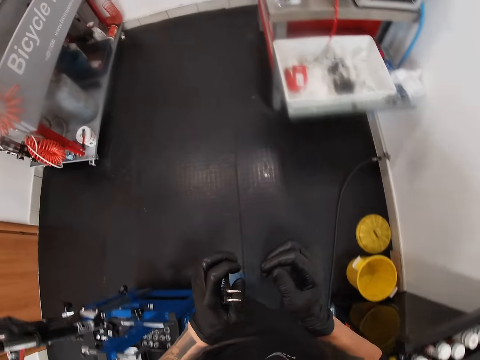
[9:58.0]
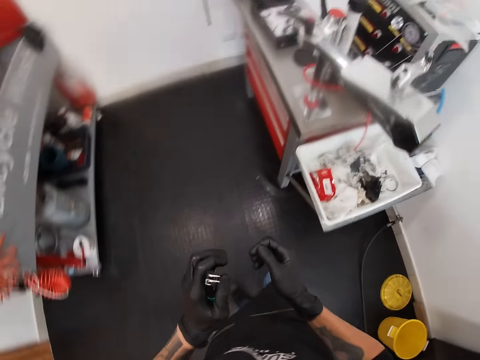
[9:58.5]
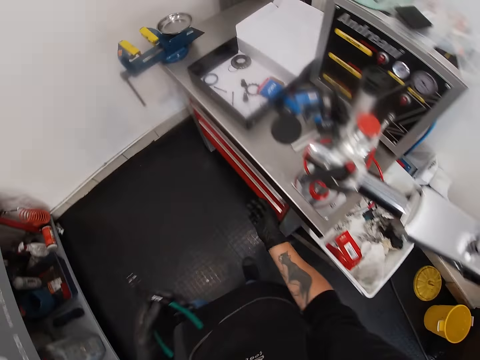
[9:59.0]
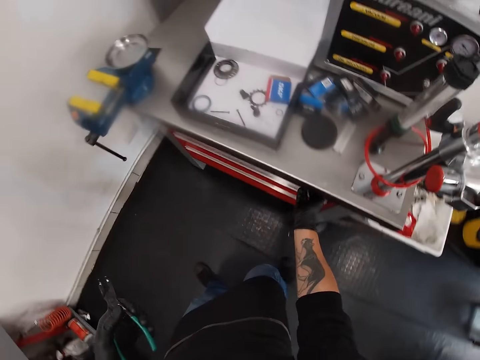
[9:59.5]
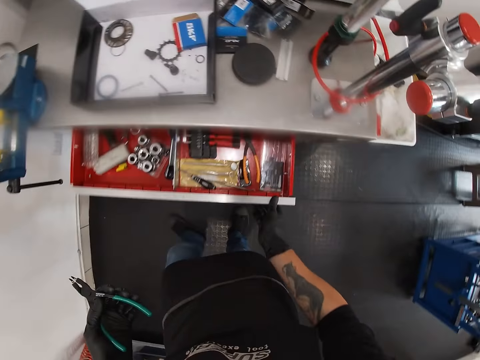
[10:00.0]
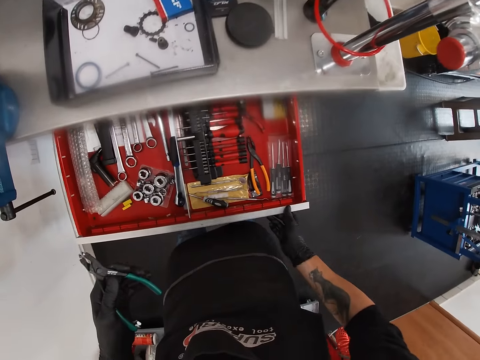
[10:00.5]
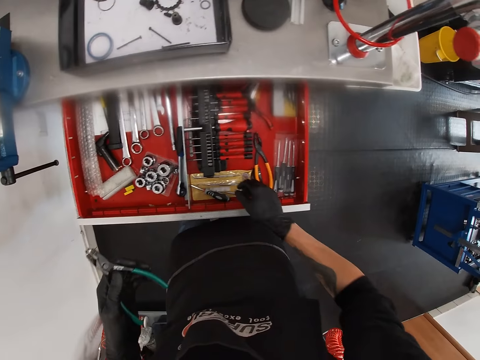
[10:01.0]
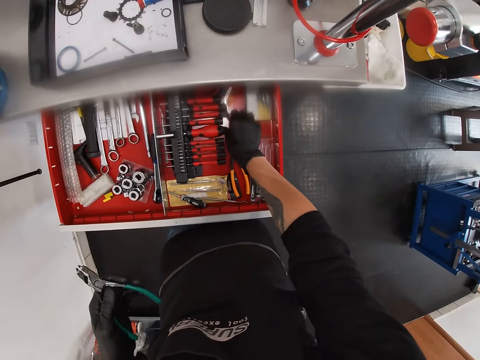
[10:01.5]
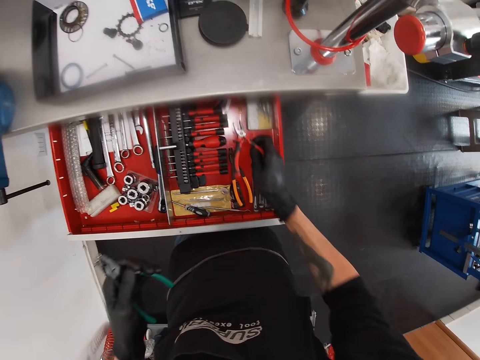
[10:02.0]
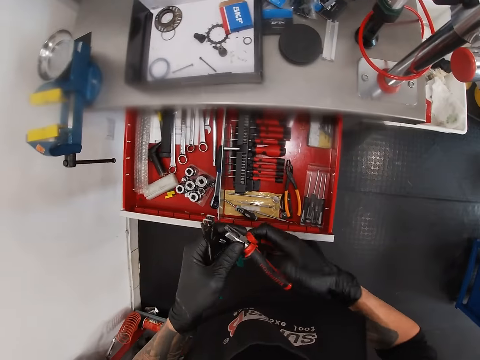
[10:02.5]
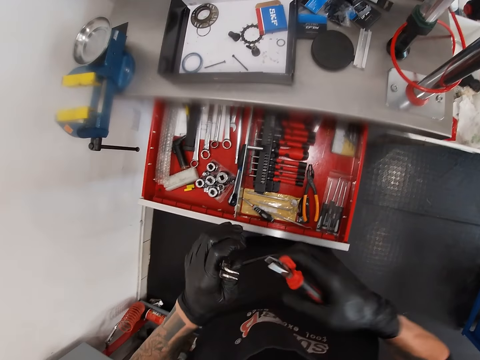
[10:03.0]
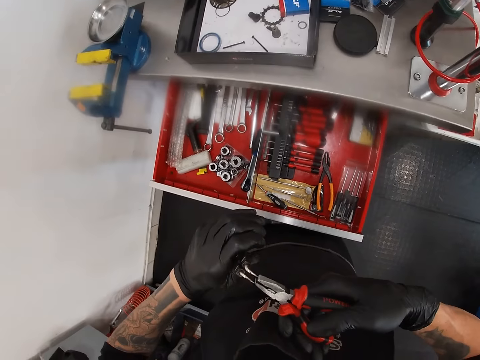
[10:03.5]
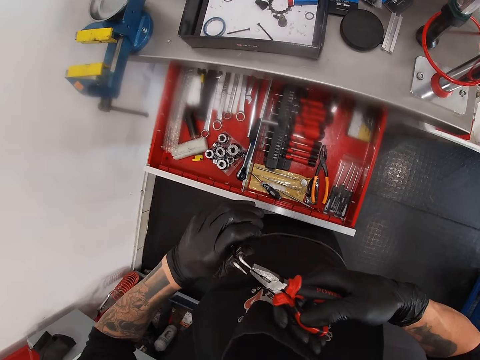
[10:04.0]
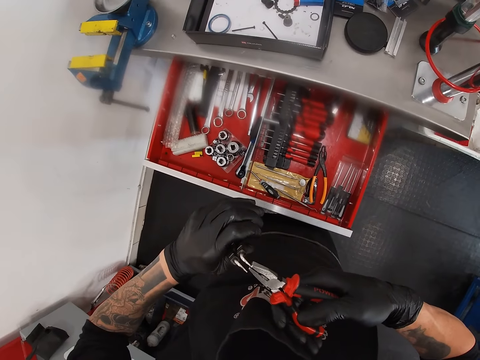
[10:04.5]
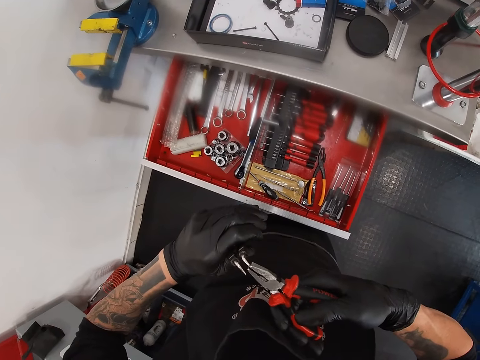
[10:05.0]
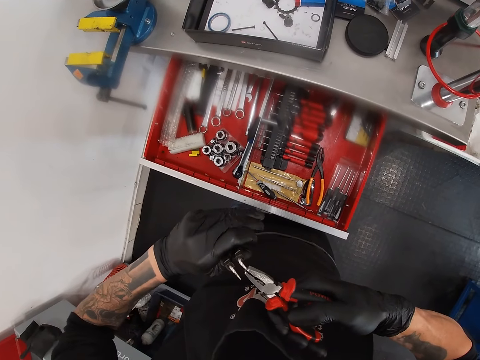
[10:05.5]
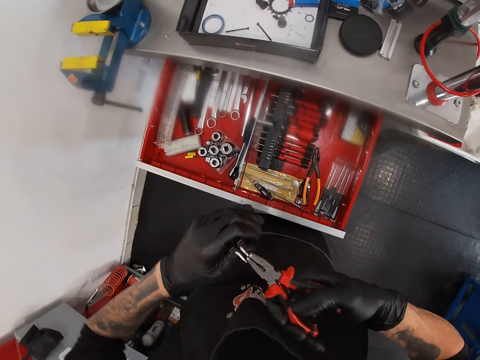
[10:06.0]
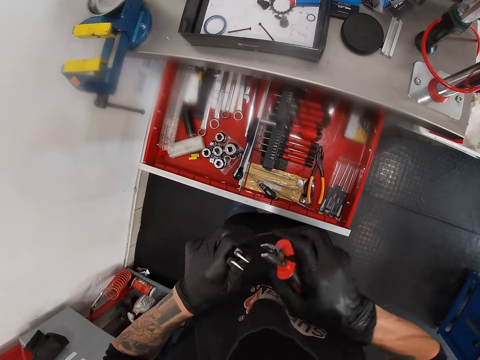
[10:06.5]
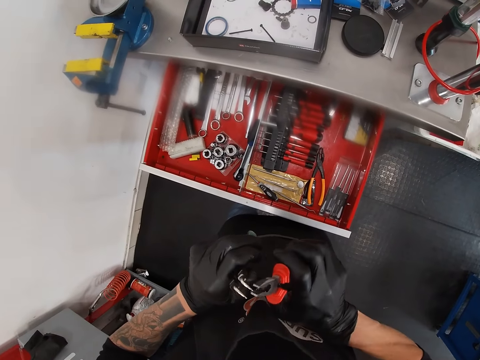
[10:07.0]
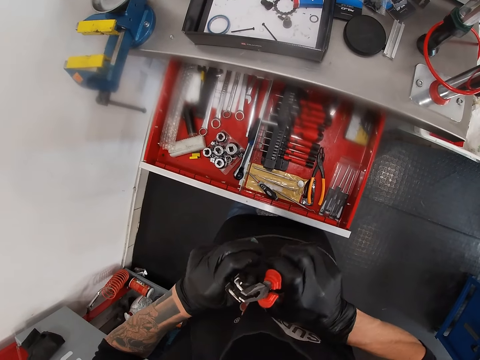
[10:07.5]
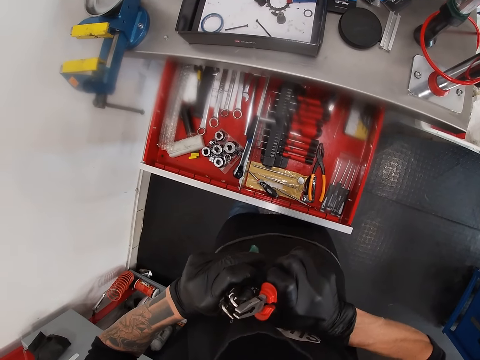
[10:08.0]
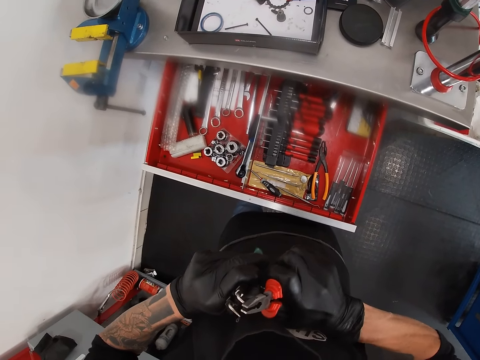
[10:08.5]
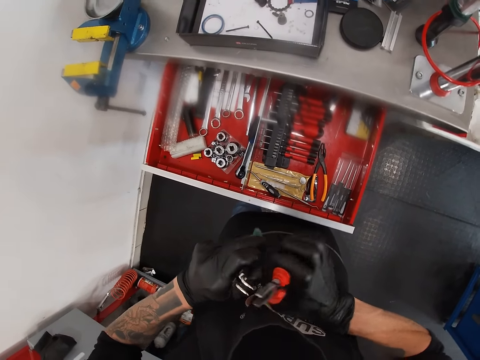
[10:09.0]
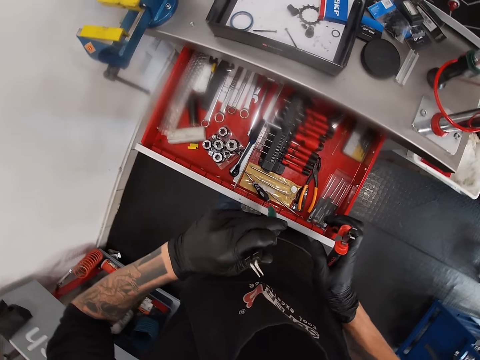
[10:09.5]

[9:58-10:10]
The camera wearer walks in the garage. He opens the drawer of the workbench toolbox with his right hand. He picks a combination plier from the drawer of the workbench toolbox with his right hand. He holds the combination plier with both hands. He holds the combination plier in his right hand. He uses the combination plier in his right hand on the snap ring plier in his left hand. He adjusts the link pliers.

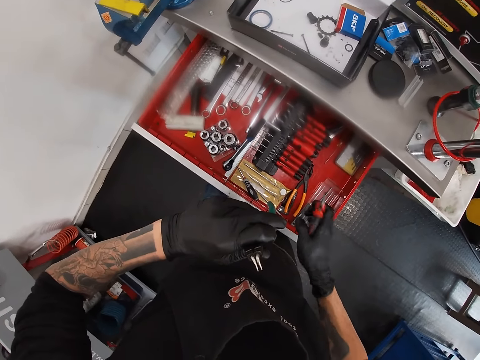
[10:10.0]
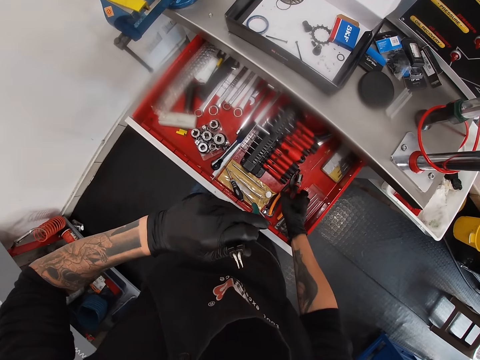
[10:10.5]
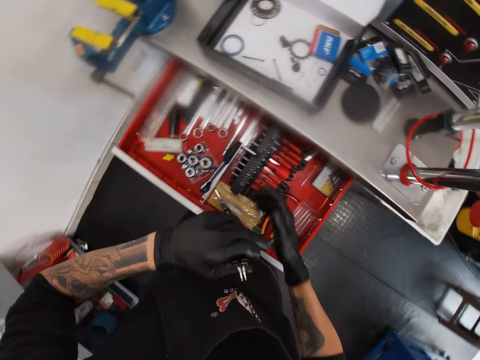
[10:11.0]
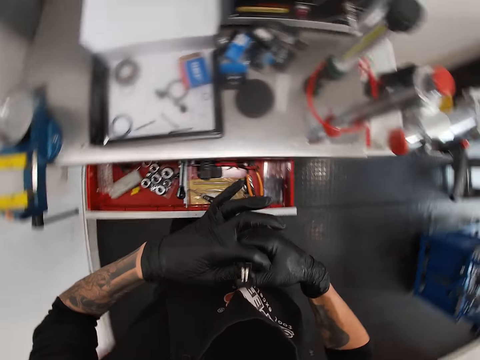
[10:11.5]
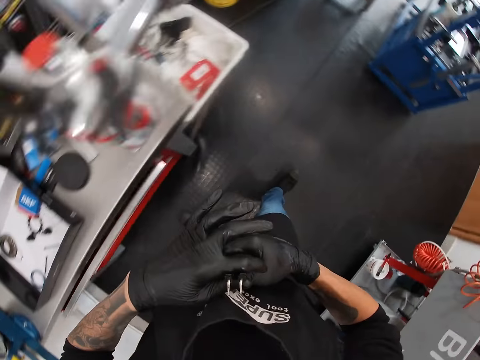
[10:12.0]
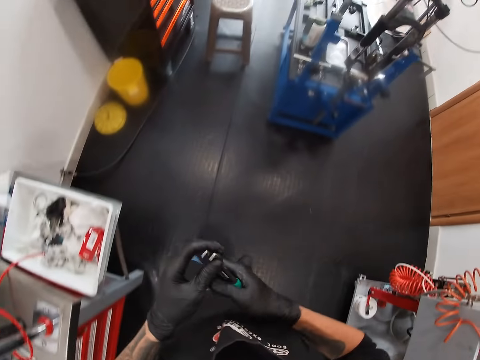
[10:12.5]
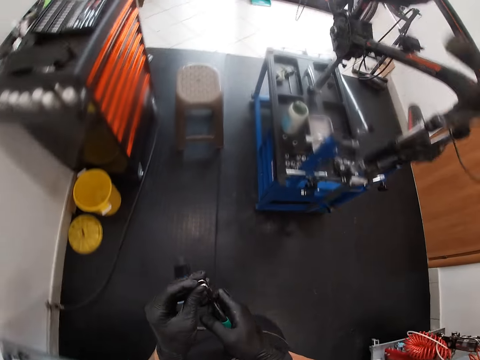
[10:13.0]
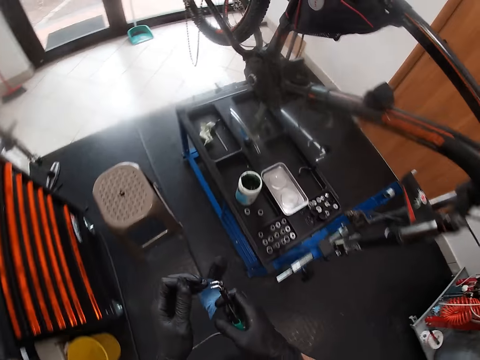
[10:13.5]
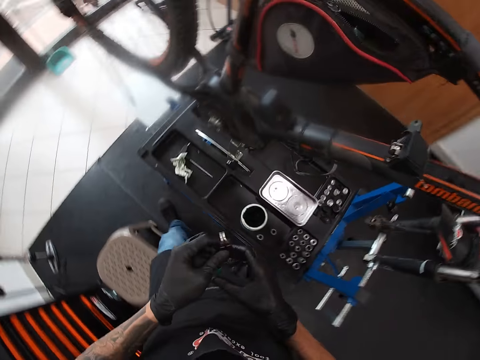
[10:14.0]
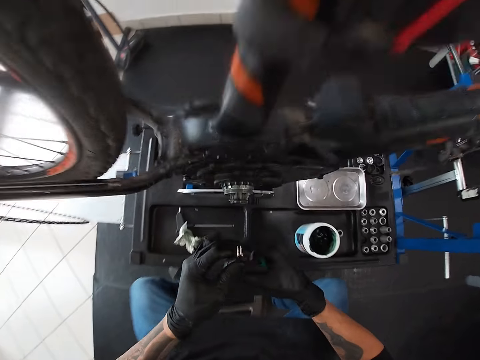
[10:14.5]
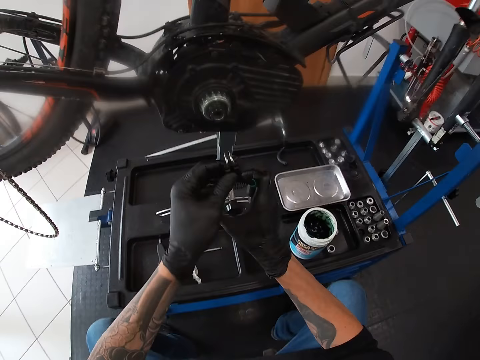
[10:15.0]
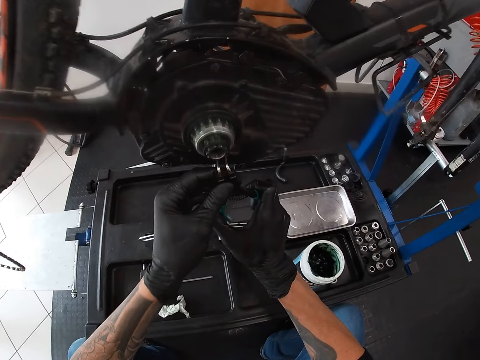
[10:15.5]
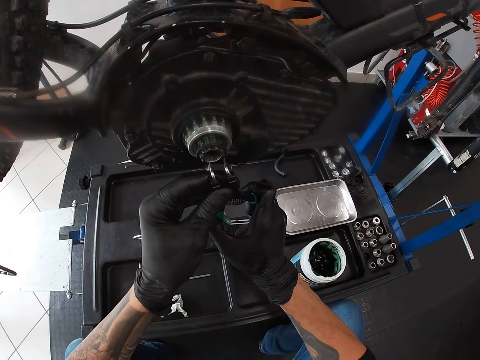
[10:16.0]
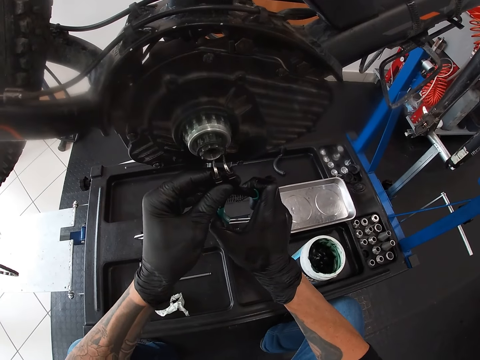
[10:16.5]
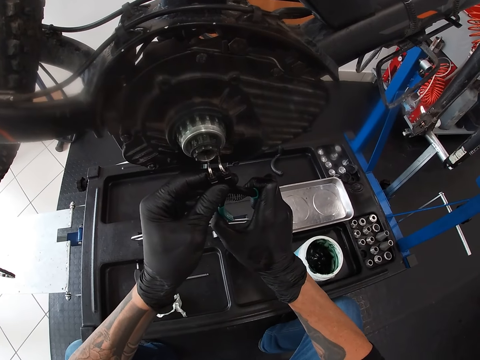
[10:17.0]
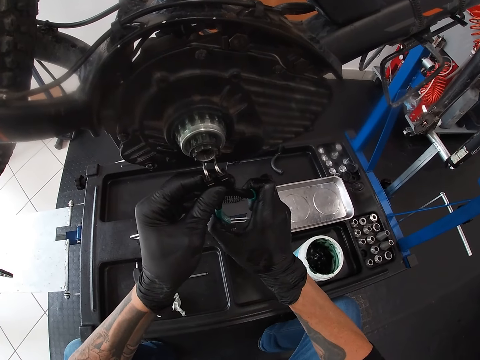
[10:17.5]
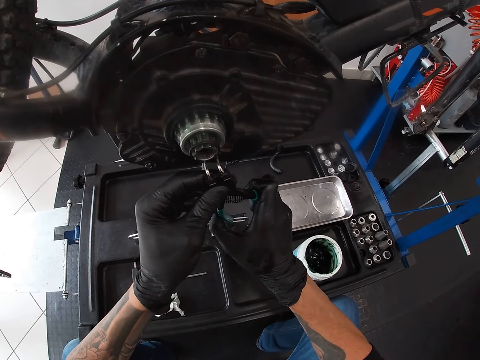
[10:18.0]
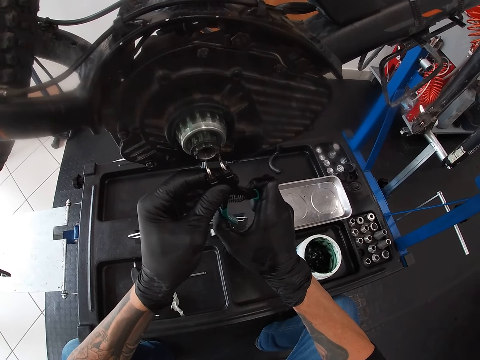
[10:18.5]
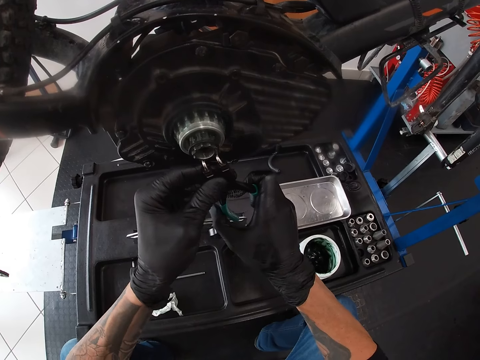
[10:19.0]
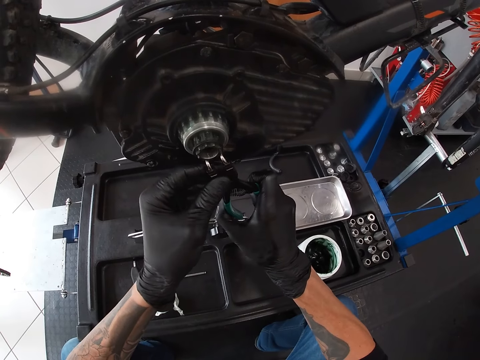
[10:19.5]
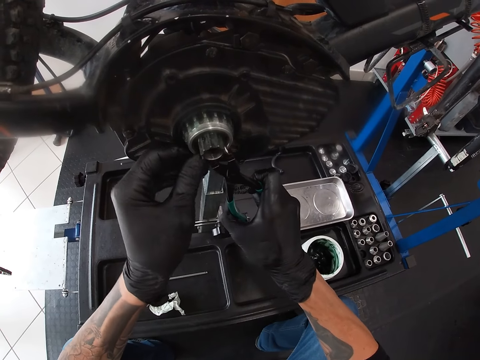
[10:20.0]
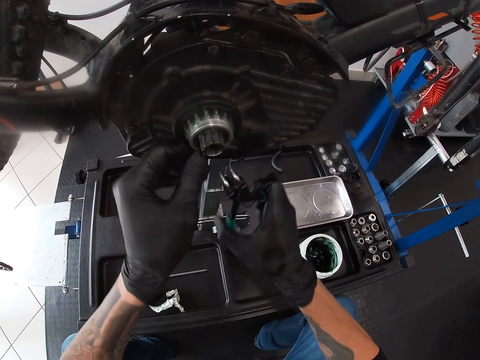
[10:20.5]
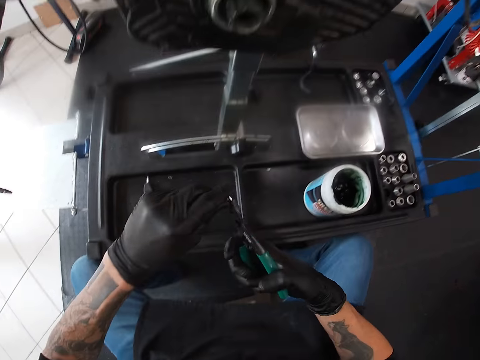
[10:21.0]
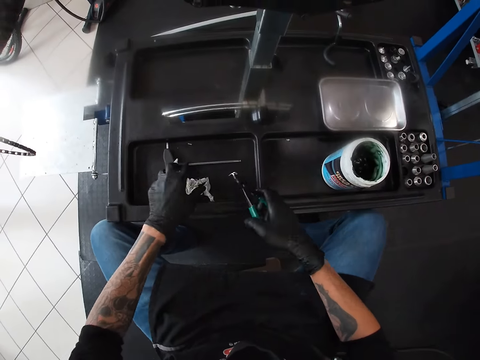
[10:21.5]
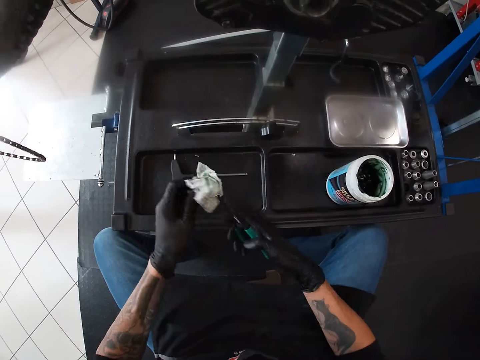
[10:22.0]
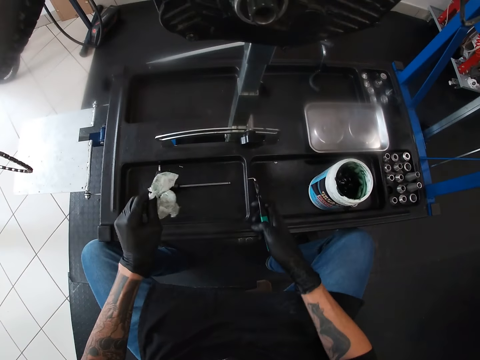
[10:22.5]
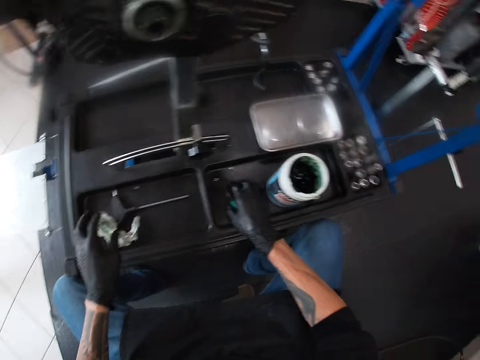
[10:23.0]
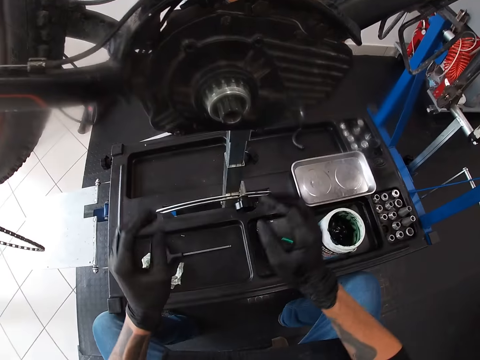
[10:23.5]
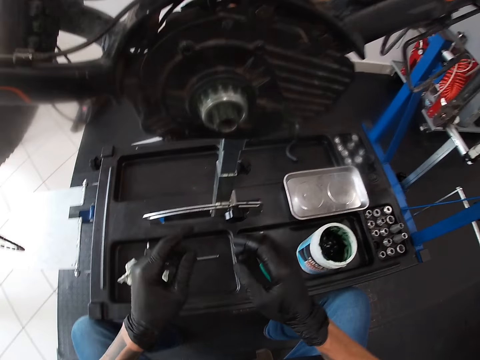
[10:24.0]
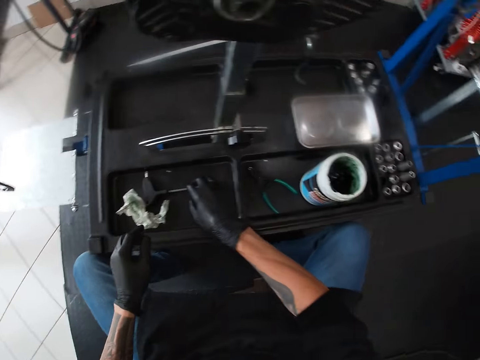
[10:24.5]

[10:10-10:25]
The camera wearer drops the combination plier in his right hand into the drawer of the workbench toolbox. He holds the snap ring plier in both hands. He closes the drawer and walks in the garage. He sits on the stool. He aligns the retaining ring on the gear hub of the bicycle with the snap ring plier in both hands. He tightens the ring on the crank. He touches the gear hub of the bicycle with his left hand. He touches the snap ring plier in his right hand with his left hand. He wipes the link pliers with the hand. He picks the napkin from the bicycle work stand with his left hand. He wipes the snap ring plier in his right hand with the napkin in his left hand. He drops the napkin in his left hand on the bicycle work stand. He places the snap ring plier in his right hand on the bicycle work stand.
